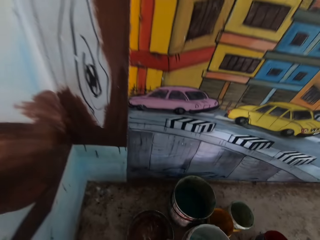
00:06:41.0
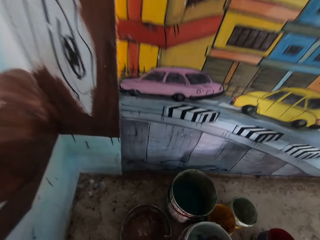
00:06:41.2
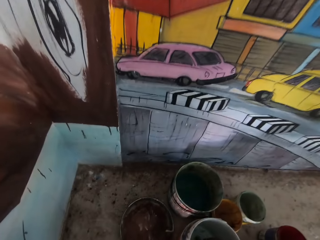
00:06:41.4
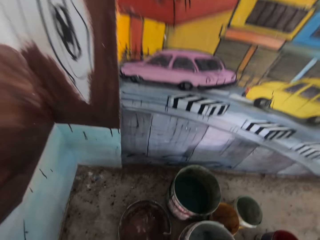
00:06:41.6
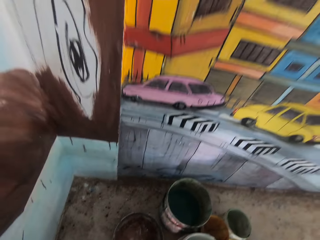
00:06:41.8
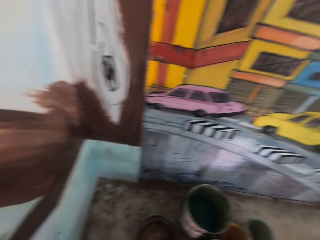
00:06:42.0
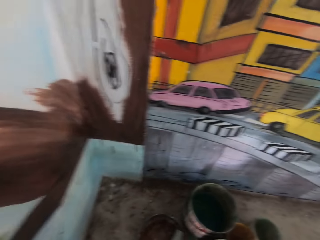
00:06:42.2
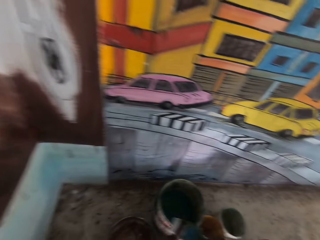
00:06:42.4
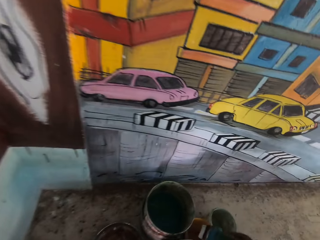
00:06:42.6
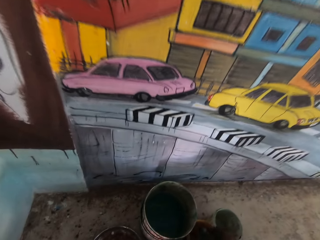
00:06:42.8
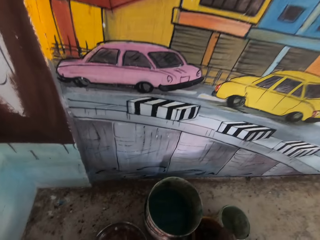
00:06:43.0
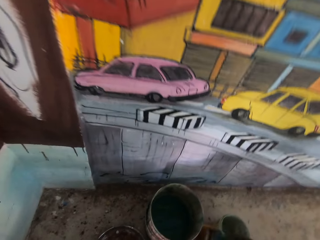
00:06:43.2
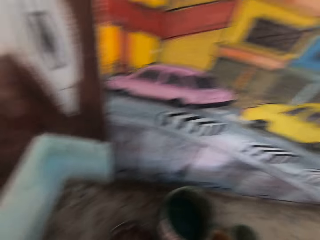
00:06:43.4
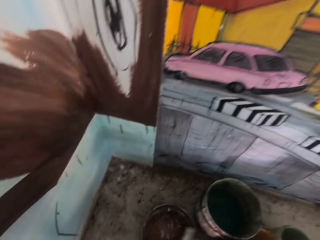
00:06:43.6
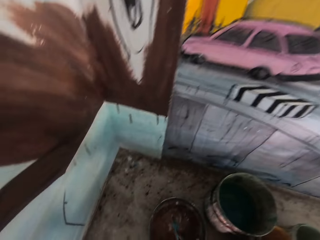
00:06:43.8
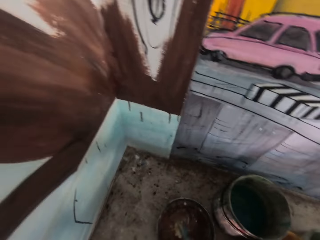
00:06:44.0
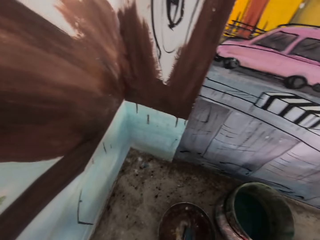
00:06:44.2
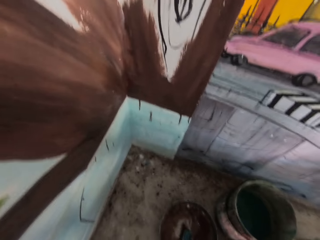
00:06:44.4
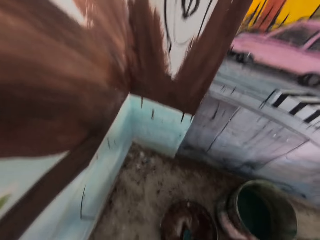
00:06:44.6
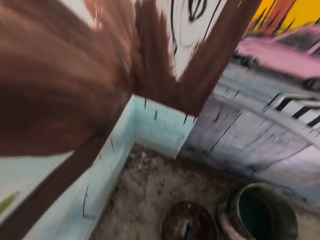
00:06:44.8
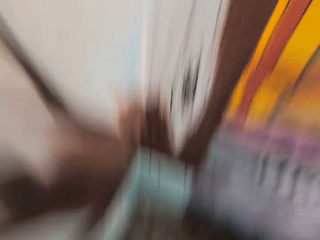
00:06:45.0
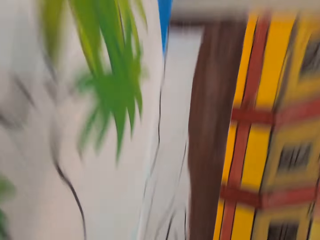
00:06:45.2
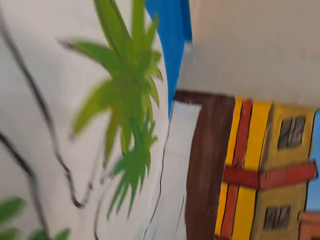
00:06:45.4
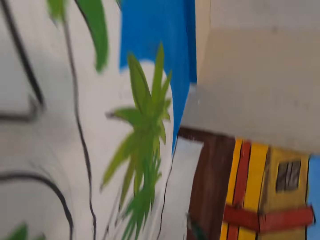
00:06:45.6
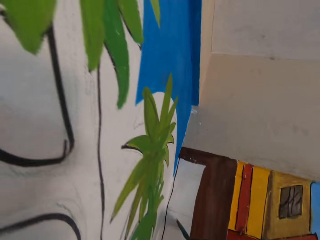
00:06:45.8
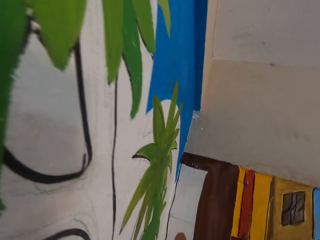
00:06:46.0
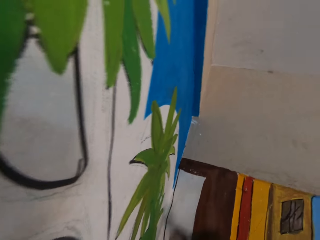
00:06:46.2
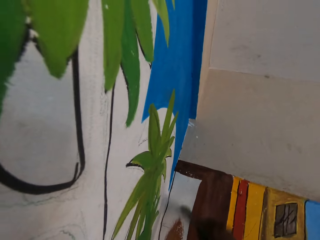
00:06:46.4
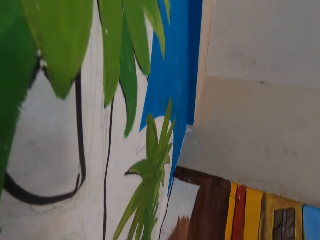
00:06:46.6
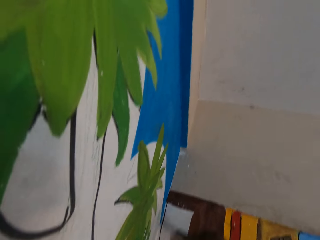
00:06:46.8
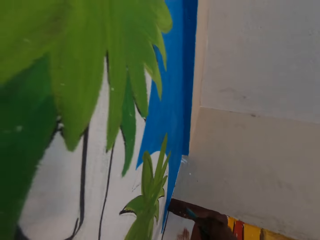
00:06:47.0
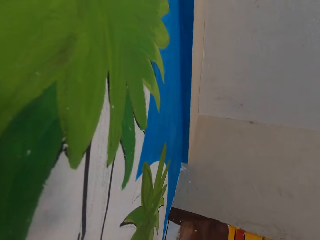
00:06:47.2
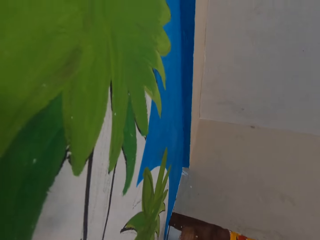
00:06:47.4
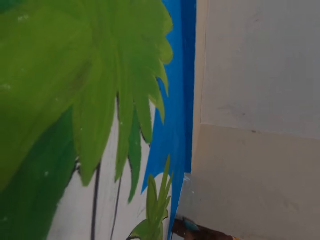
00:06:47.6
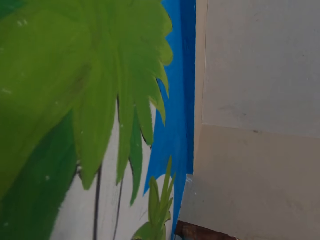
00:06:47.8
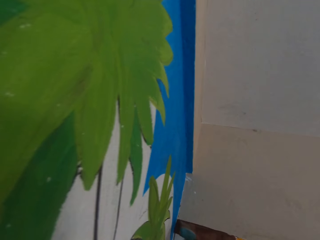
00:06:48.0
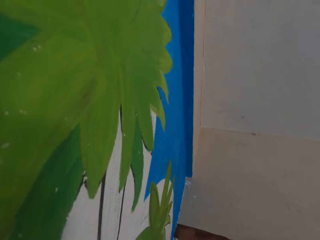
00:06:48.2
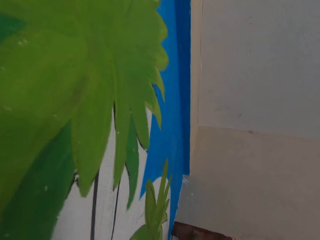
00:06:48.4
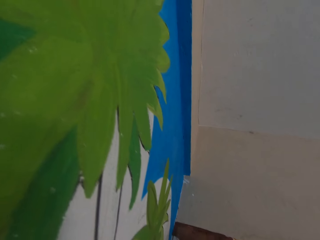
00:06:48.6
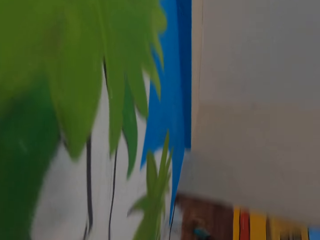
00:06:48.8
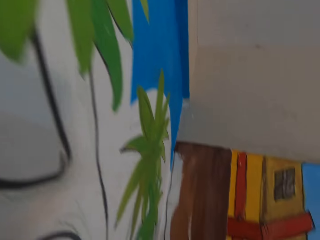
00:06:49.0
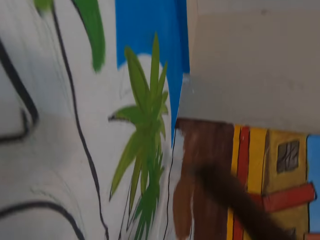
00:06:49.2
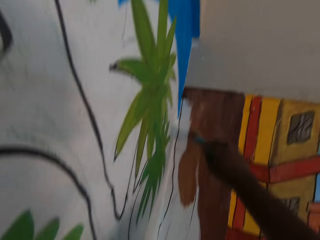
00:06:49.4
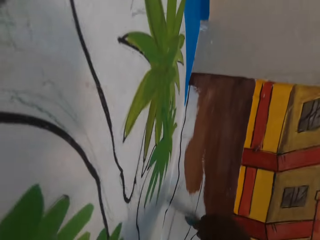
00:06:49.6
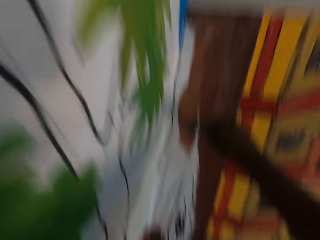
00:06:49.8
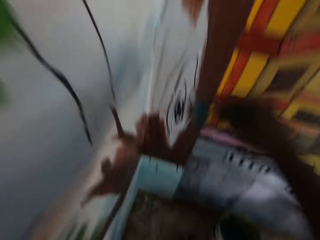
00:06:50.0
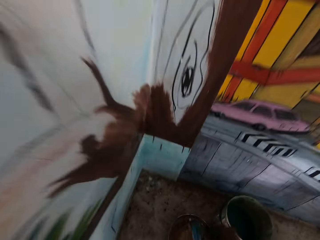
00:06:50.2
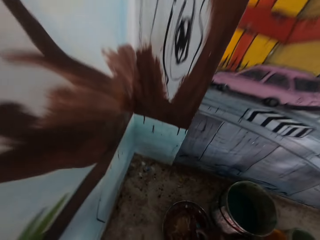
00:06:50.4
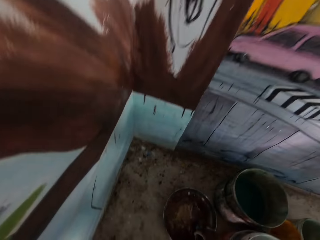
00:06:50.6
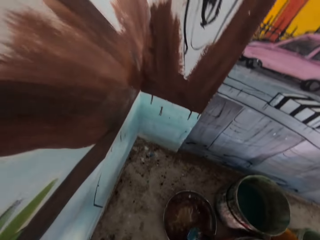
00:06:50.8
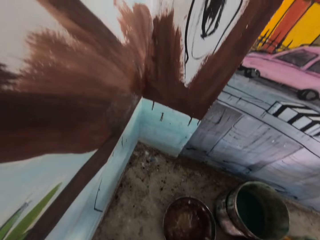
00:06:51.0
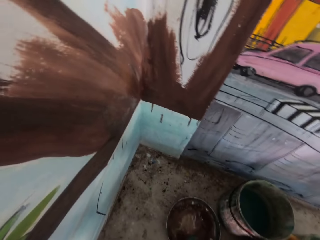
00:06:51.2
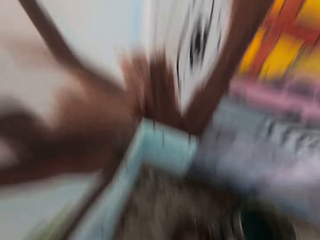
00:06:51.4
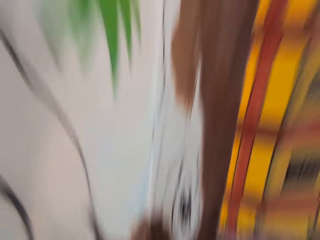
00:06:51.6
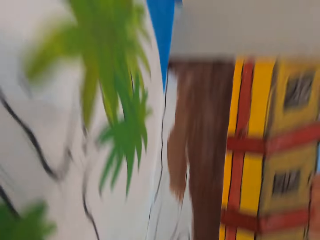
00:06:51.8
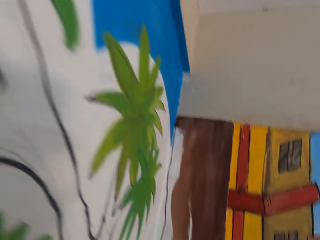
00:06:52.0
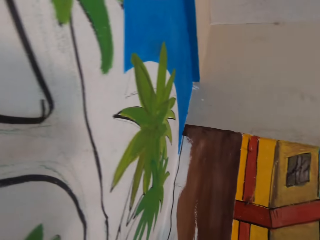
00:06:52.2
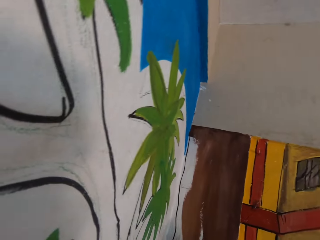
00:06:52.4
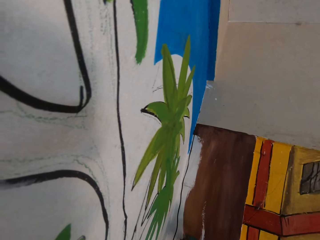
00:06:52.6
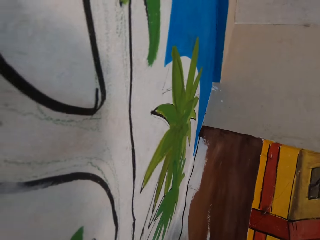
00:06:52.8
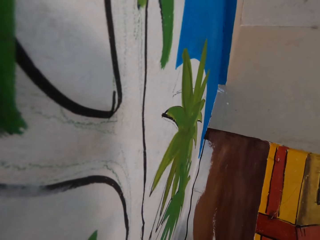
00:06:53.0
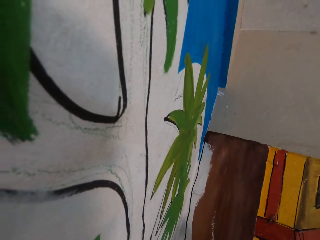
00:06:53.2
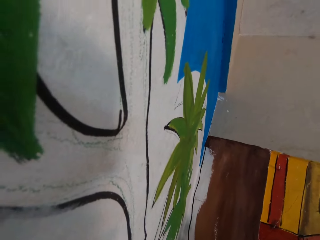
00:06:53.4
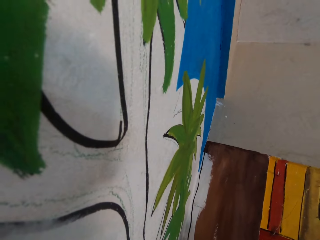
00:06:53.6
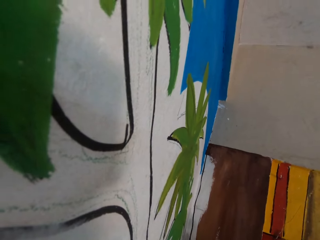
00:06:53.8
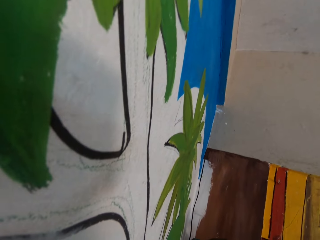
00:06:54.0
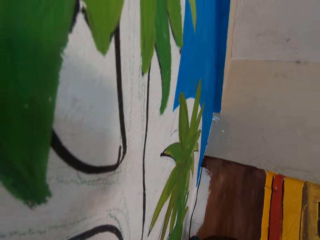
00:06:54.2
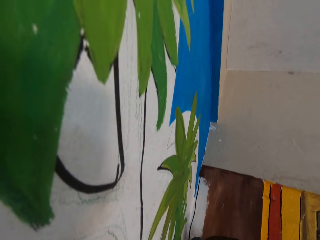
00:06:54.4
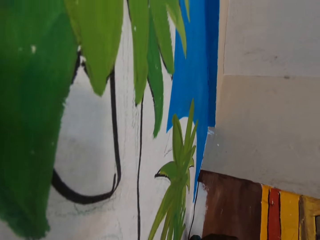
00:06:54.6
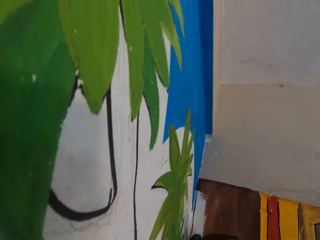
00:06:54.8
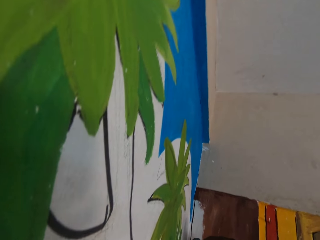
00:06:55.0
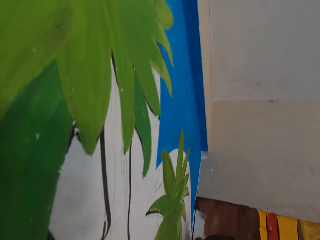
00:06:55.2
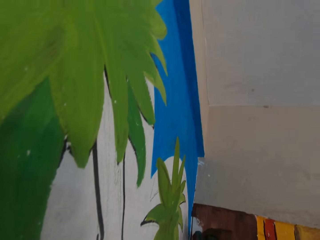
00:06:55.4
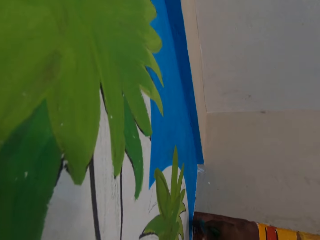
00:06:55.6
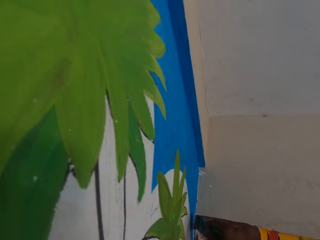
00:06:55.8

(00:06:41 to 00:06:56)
The camera wearer dips a paintbrush in white paint in a bucket on the table. They dip the paintbrush in brown paint in the bucket. They dip the paintbrush in paint in the bucket. They dip the paintbrush in brown paint in the bucket. They paint an image on a wall using the paintbrush. They dip the paintbrush in brown paint in the bucket on the table. They paint an image on the wall using the paintbrush.

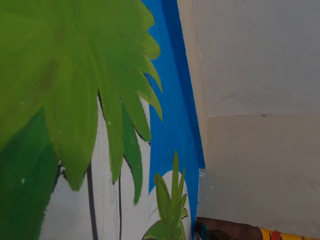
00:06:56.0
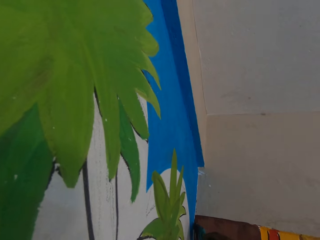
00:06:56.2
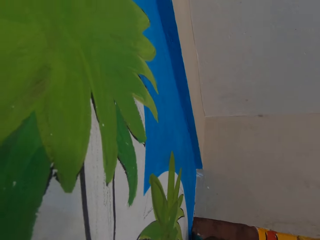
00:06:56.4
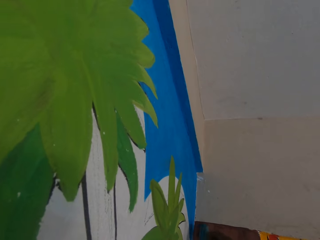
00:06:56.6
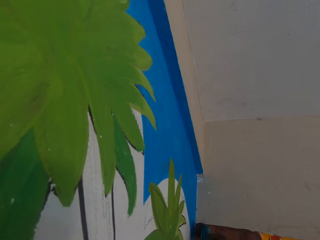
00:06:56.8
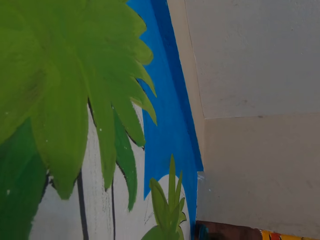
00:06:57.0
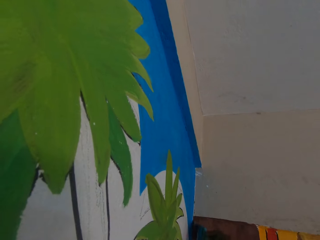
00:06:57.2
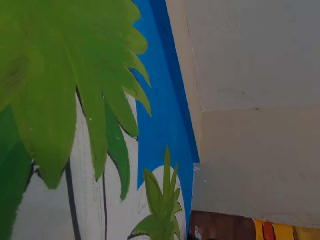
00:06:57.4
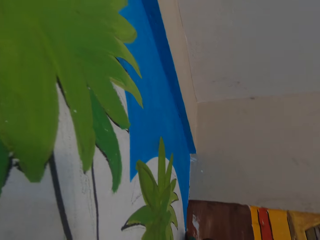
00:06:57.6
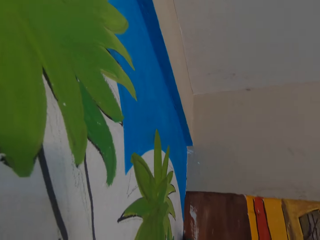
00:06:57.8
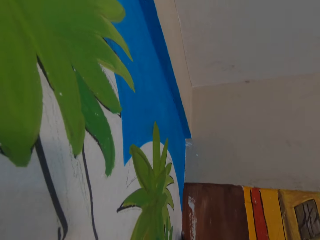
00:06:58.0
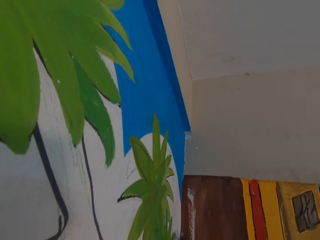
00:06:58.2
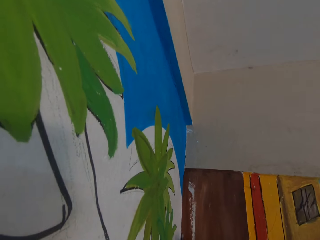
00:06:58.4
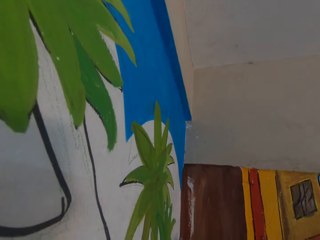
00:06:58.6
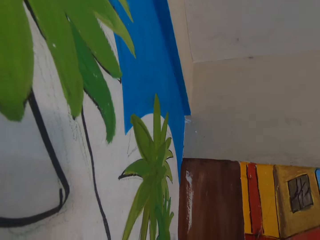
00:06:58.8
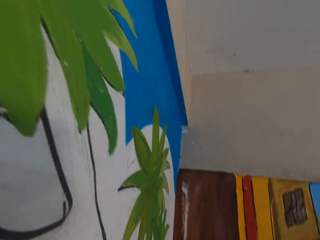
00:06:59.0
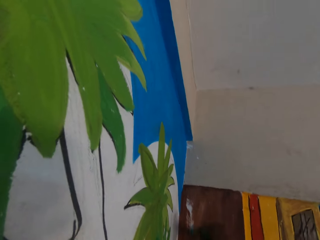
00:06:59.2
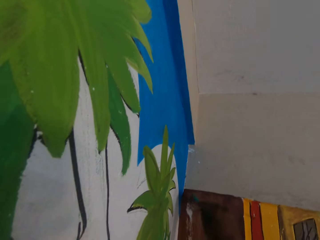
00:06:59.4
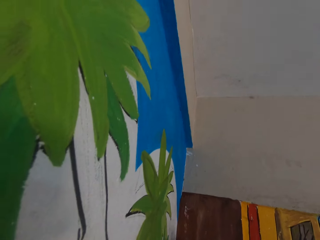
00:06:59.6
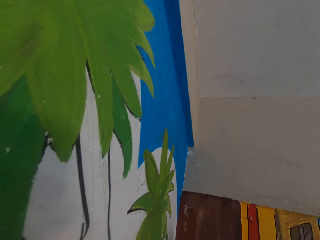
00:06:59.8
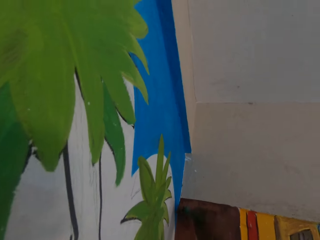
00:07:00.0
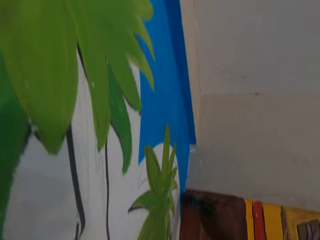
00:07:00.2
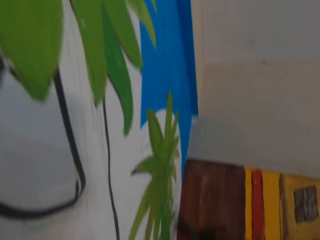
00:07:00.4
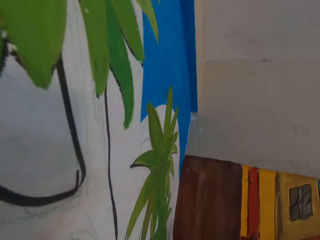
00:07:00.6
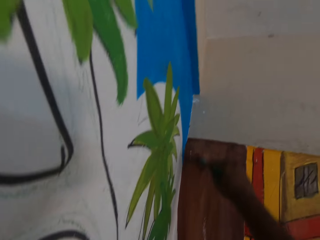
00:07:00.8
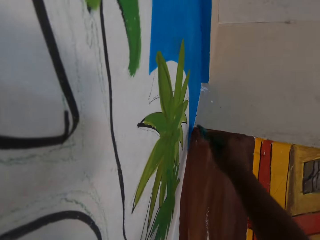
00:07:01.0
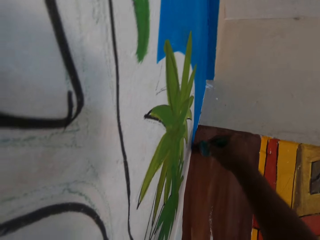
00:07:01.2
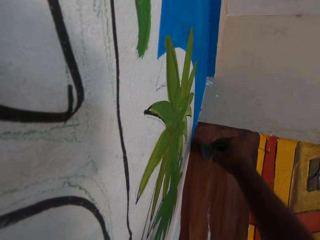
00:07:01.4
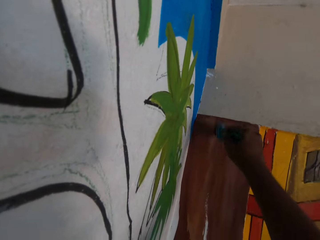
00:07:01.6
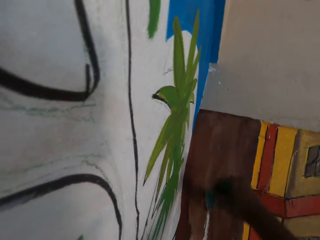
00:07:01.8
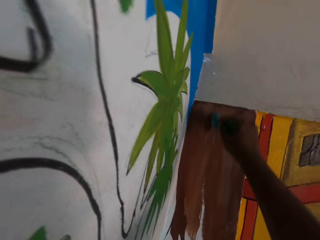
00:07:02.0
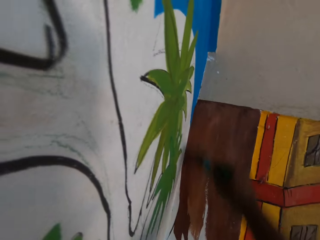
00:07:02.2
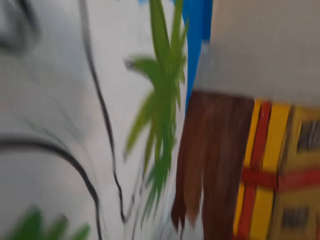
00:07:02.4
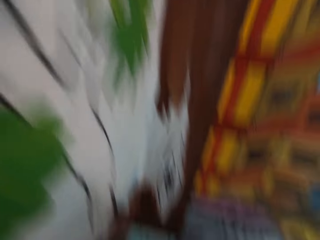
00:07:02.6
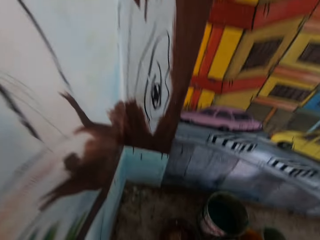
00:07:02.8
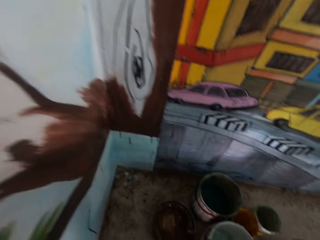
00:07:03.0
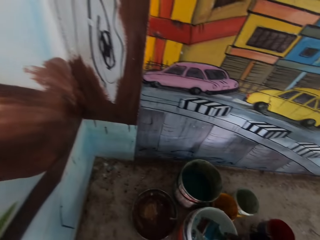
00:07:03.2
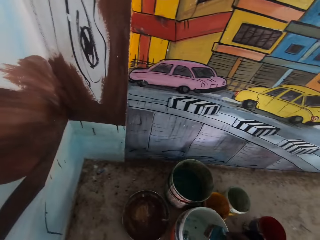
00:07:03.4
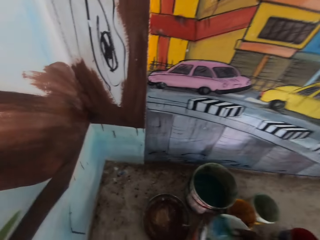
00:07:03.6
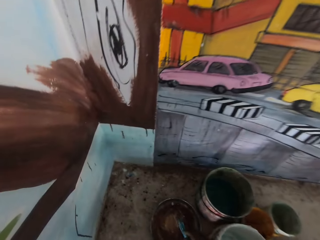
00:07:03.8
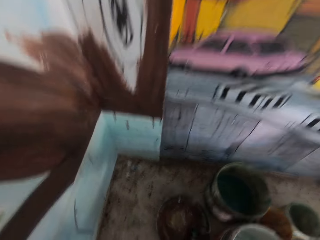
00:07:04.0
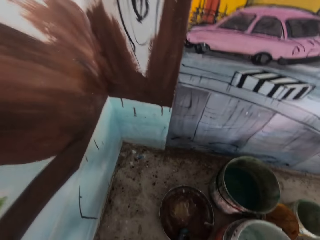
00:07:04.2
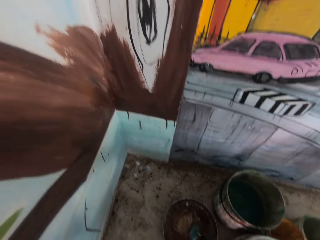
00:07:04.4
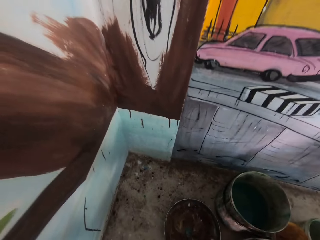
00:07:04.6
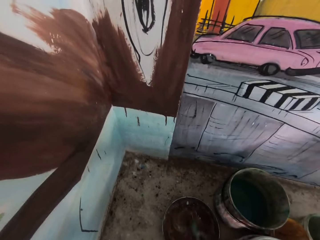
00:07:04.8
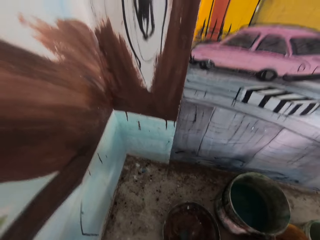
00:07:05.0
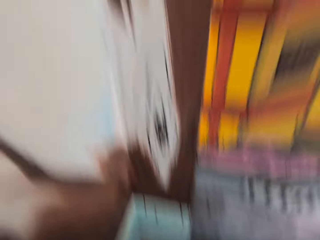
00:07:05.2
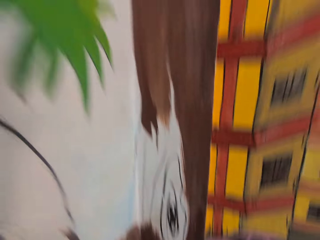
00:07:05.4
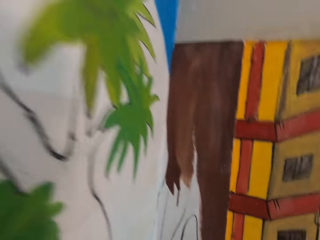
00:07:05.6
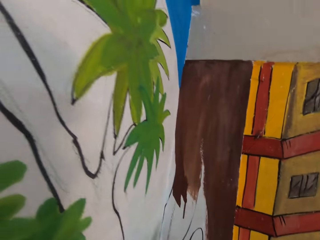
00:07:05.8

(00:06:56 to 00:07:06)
The camera wearer dips a paintbrush in white paint in a bucket on the table. They dip the paintbrush in brown paint in the bucket.
